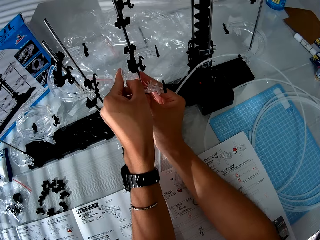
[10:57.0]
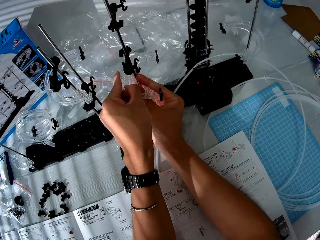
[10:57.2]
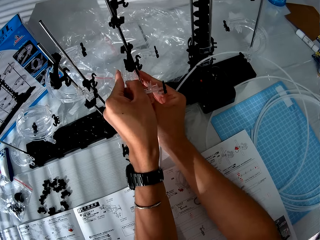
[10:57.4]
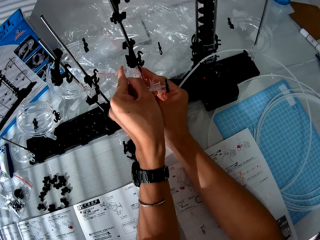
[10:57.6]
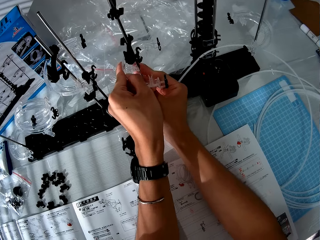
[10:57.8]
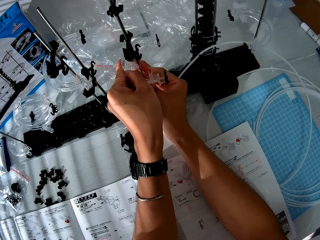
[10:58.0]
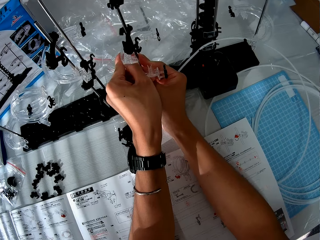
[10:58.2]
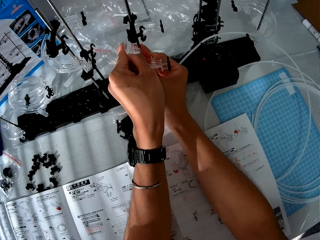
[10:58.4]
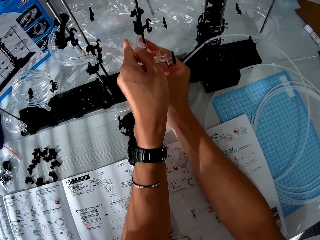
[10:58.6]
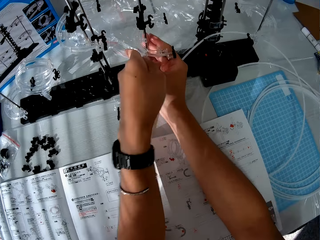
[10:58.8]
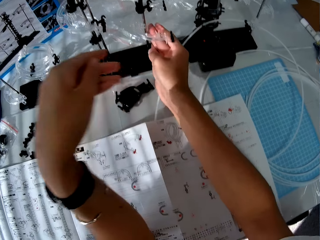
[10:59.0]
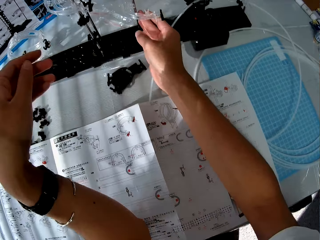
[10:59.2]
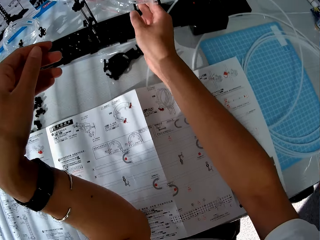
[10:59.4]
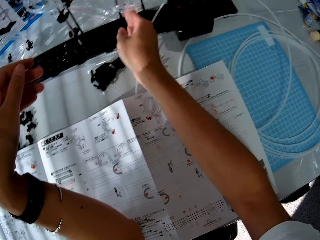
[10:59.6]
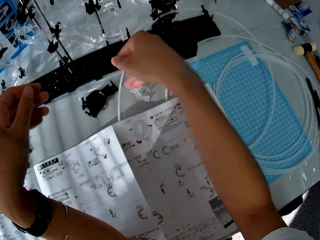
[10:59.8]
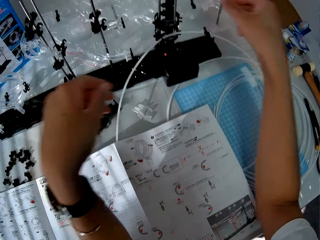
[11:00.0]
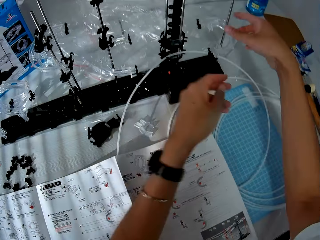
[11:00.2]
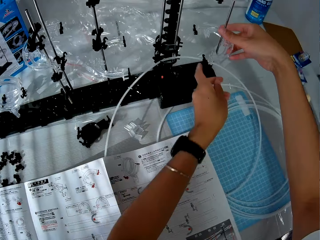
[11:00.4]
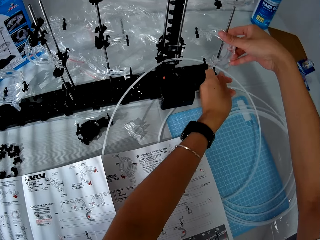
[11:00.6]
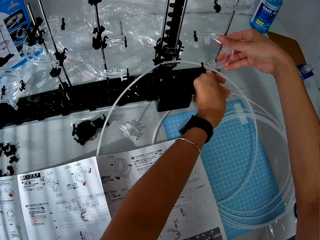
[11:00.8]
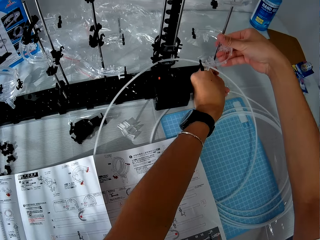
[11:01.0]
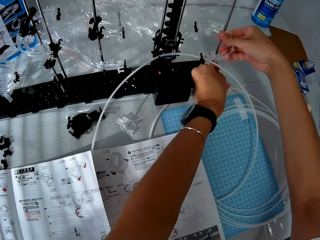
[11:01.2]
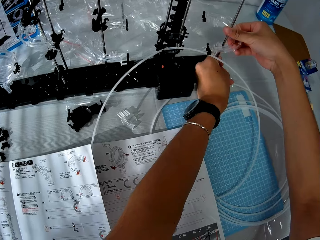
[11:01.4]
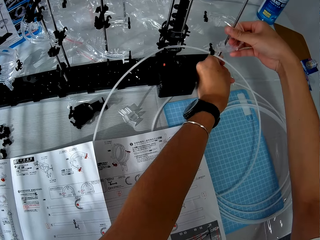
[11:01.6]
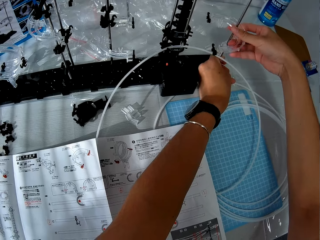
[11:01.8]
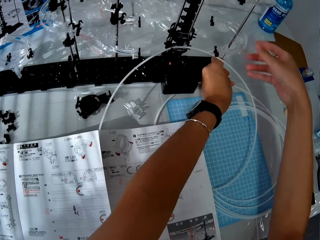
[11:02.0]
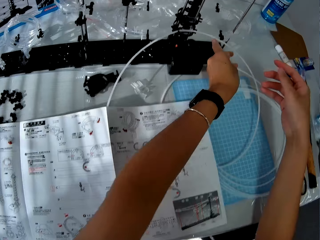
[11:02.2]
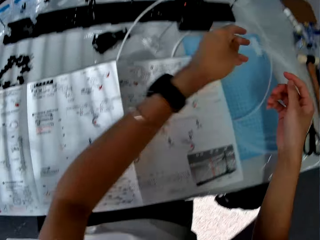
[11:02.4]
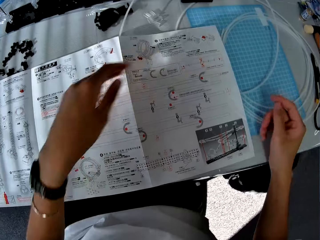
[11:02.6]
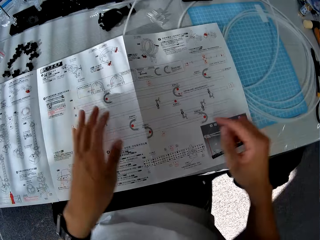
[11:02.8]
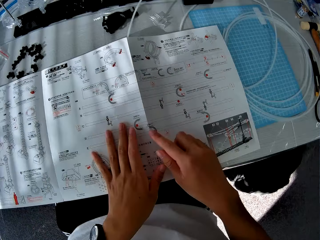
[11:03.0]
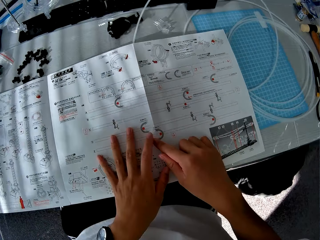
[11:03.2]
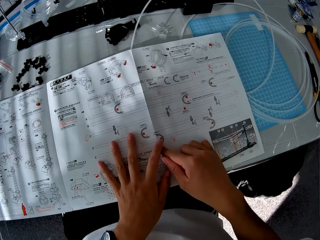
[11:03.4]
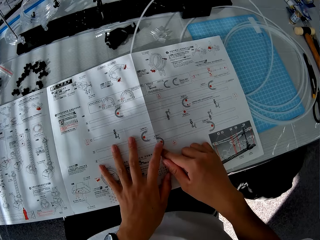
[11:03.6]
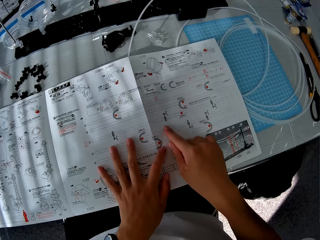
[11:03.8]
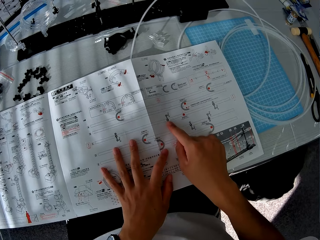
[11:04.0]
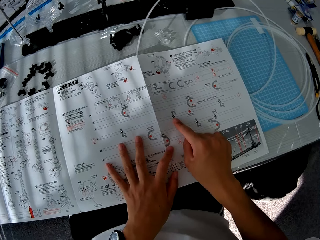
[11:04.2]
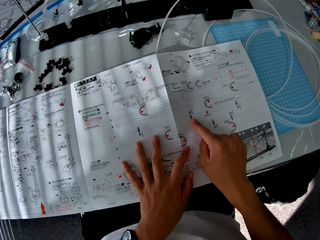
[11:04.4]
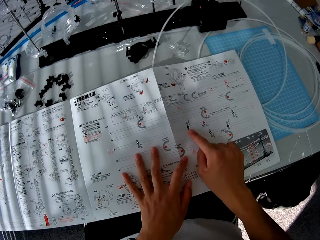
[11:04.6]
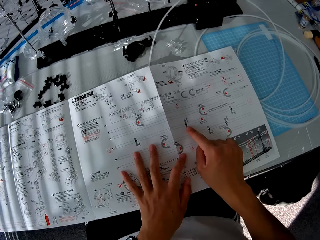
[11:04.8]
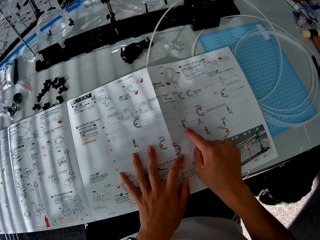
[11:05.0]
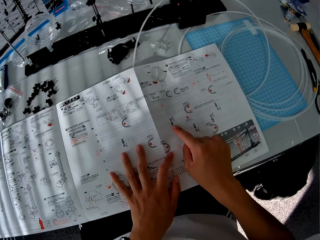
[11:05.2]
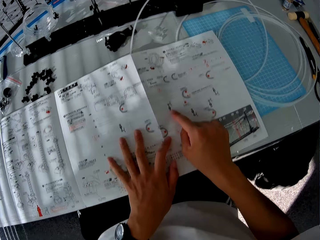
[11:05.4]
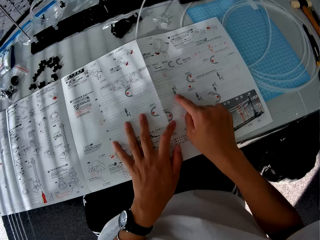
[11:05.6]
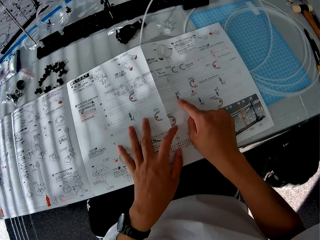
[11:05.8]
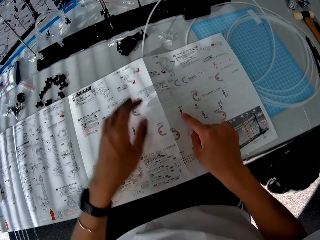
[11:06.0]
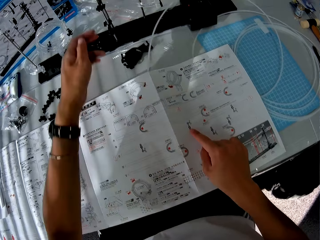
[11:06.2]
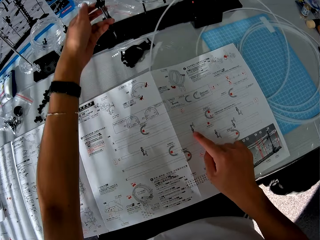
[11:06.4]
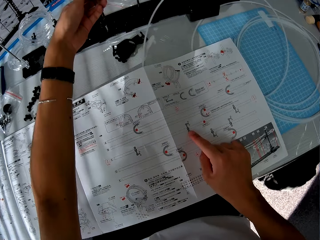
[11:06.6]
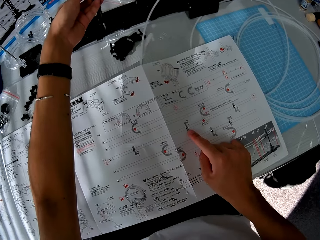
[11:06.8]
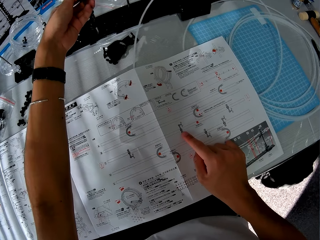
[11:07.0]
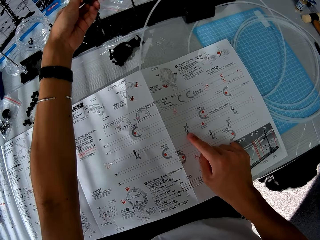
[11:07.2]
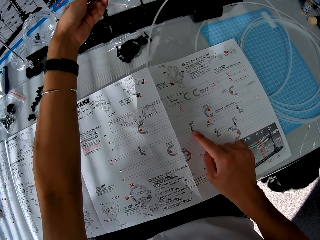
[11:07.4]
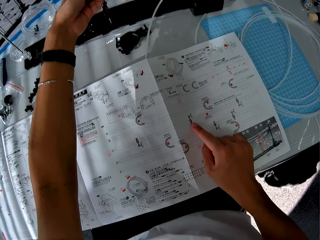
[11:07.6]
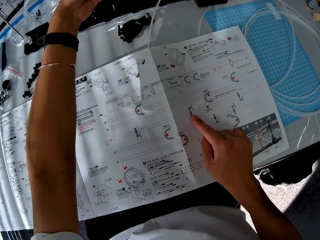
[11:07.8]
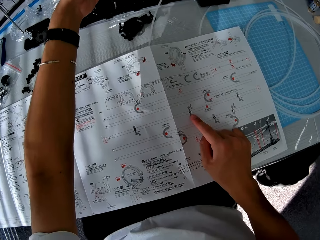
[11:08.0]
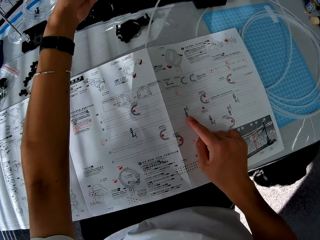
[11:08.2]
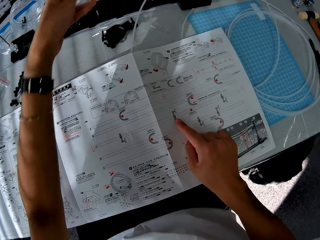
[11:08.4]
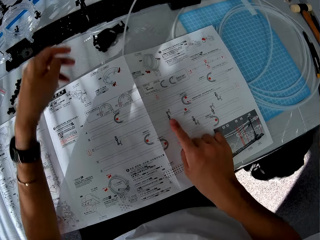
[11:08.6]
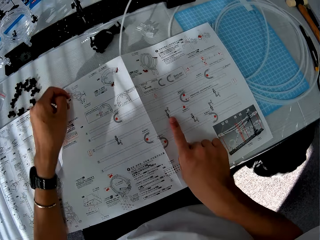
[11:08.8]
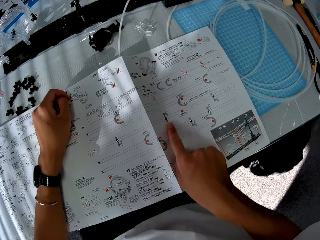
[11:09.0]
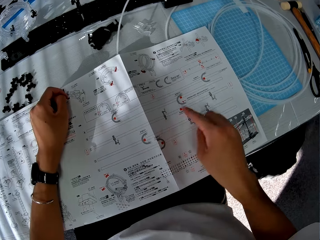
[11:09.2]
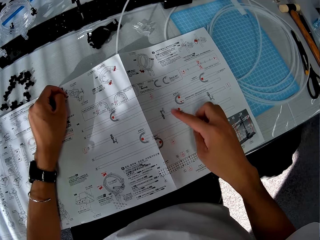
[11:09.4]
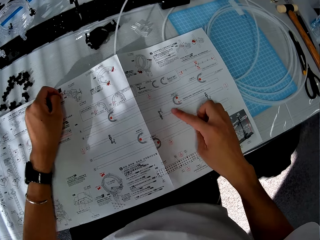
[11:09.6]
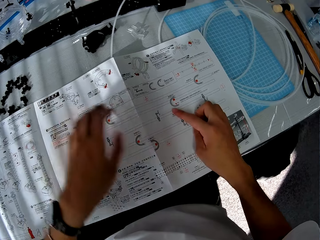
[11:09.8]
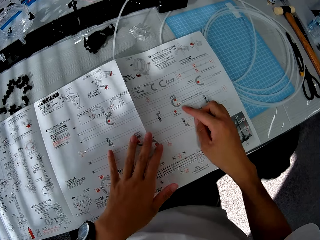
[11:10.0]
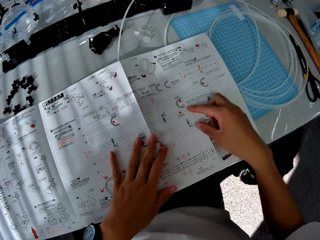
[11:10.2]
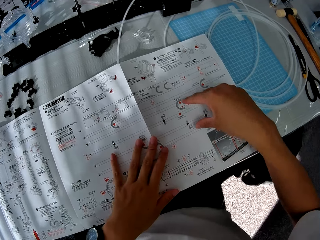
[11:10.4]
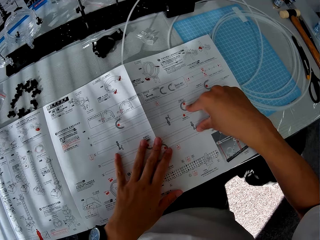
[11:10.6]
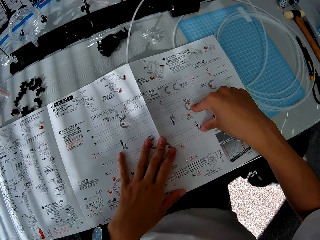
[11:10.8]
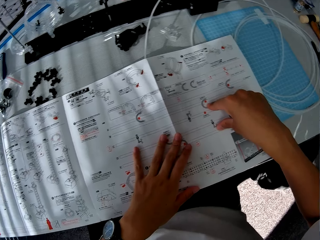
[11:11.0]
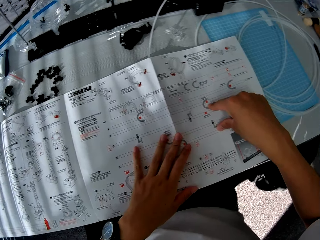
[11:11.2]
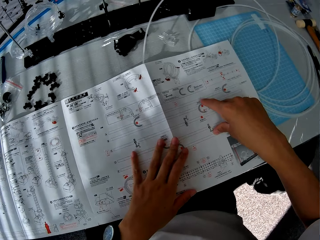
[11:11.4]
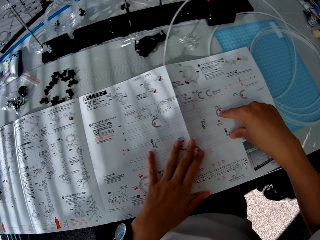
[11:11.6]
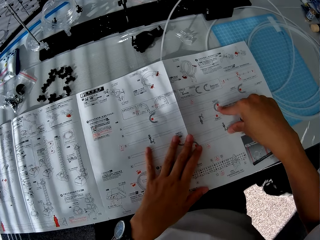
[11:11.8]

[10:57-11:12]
The camera wearer checks the paper manual. They touch something. They read the manual.

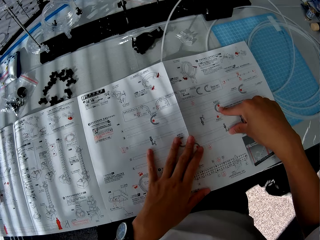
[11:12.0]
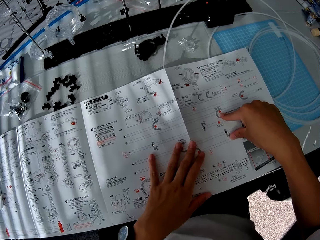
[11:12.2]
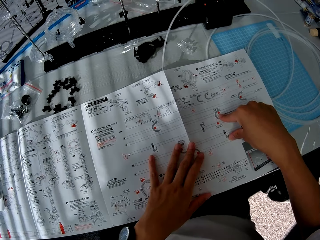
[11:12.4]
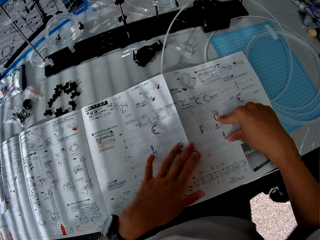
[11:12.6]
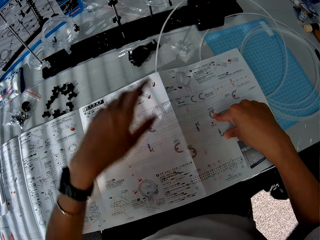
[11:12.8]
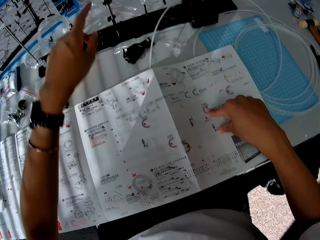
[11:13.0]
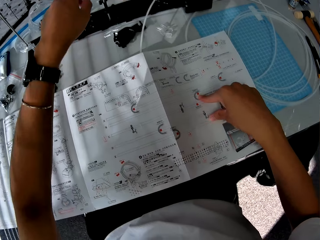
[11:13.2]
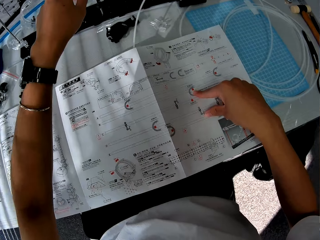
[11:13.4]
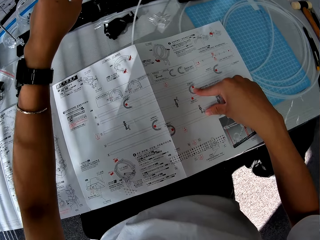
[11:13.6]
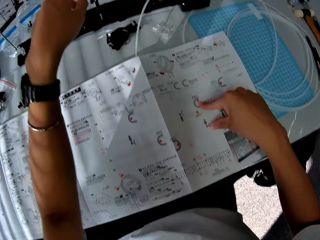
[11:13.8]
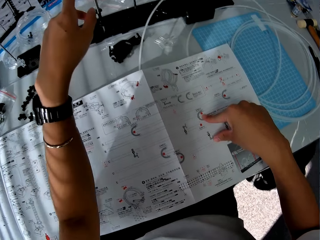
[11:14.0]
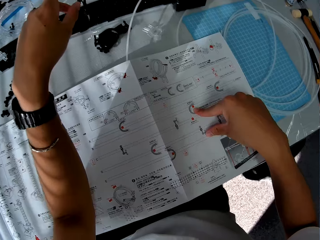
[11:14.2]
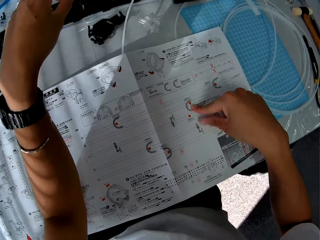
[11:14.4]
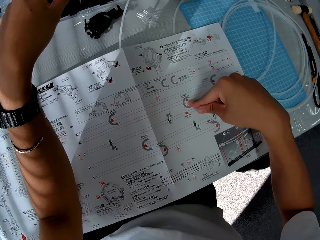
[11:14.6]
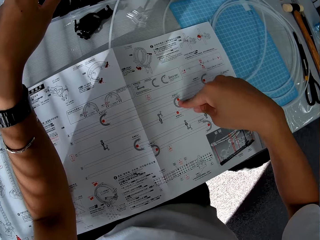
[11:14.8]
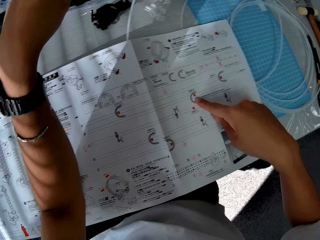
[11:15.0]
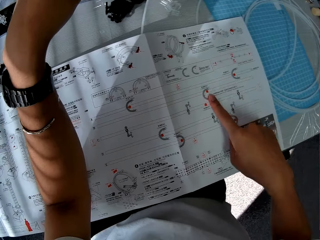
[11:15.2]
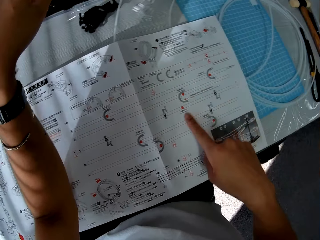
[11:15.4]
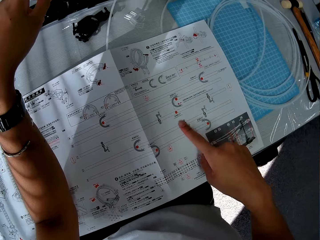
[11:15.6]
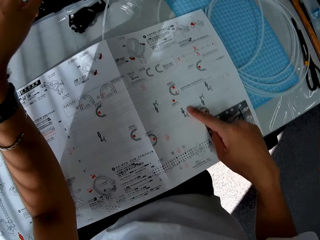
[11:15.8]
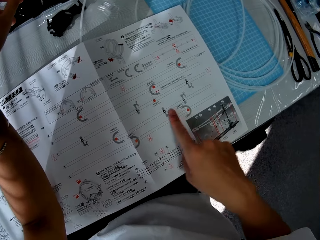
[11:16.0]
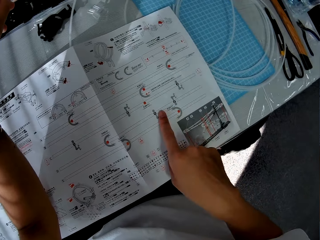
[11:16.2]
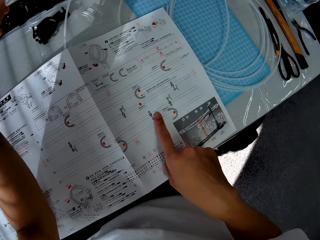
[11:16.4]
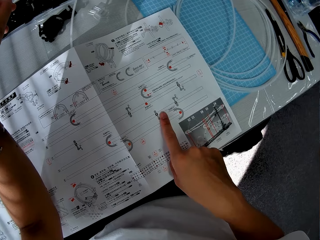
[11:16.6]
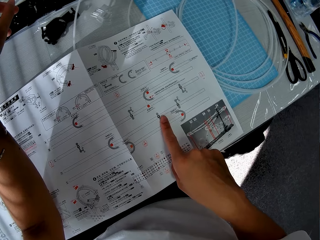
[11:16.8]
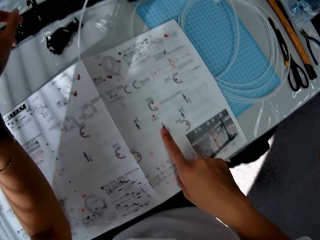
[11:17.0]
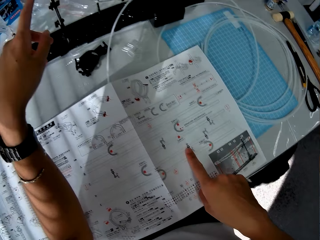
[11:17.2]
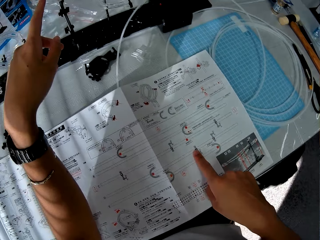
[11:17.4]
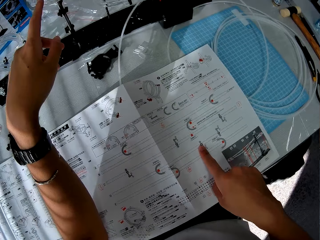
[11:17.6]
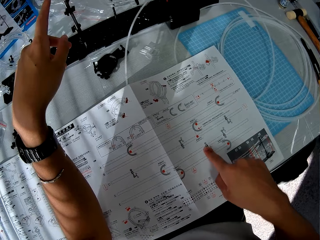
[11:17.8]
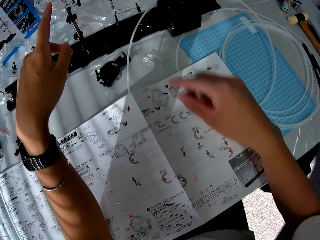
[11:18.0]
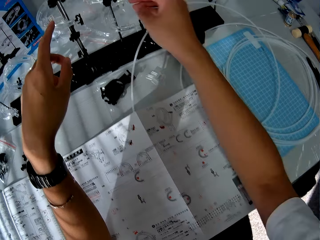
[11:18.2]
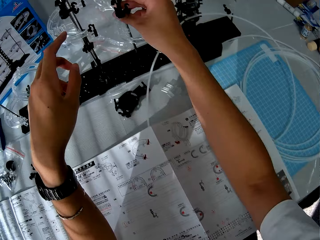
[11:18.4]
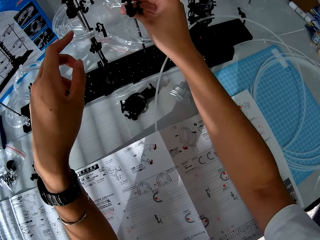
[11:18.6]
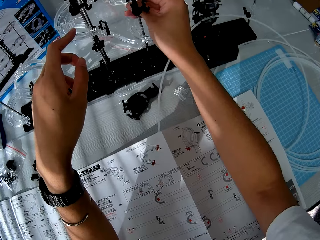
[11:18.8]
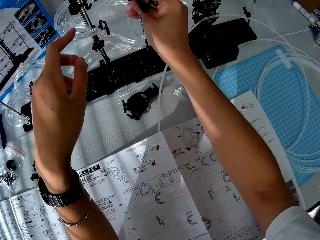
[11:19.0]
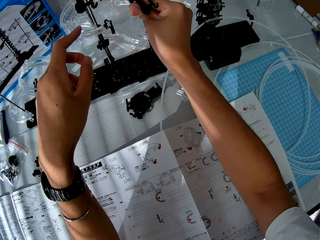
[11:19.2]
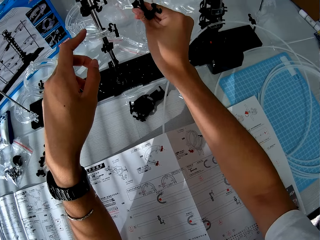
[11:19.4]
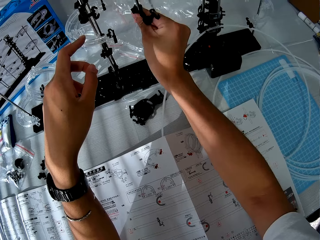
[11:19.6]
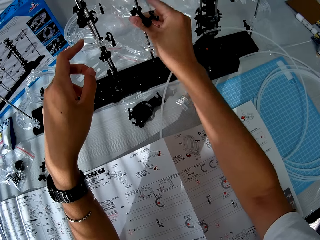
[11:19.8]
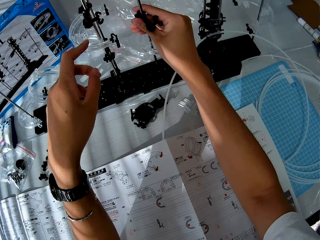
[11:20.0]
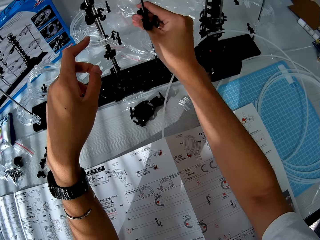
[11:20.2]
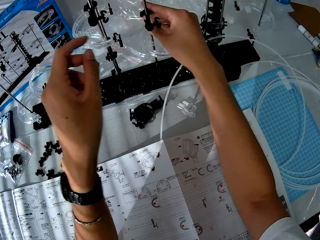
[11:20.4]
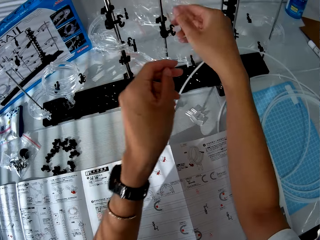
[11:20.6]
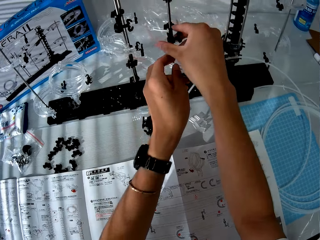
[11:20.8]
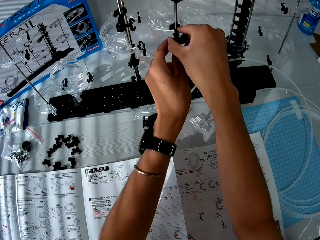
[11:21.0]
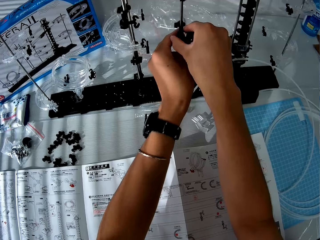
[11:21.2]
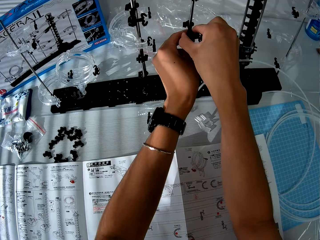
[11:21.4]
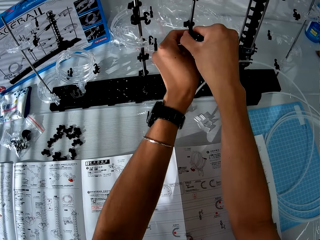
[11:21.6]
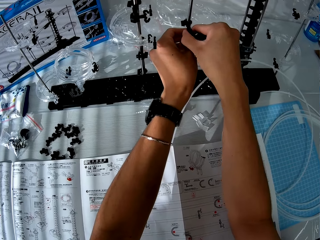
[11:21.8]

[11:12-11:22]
The camera wearer adjusts the toy components. They construct something.
